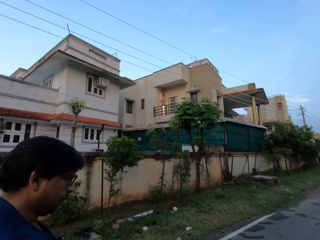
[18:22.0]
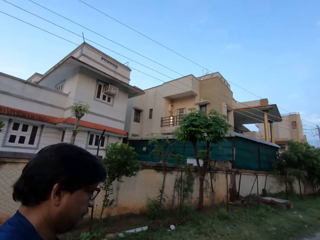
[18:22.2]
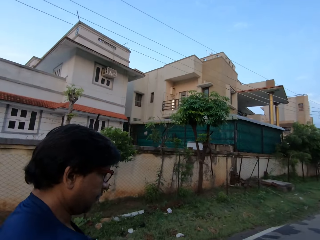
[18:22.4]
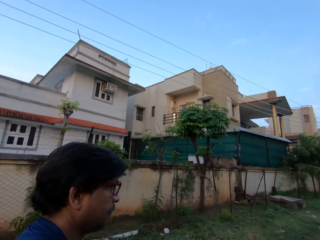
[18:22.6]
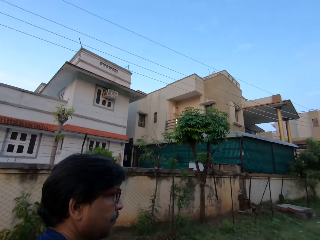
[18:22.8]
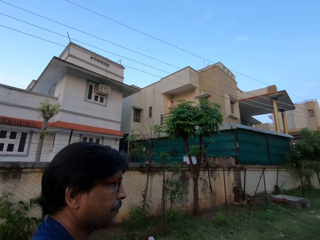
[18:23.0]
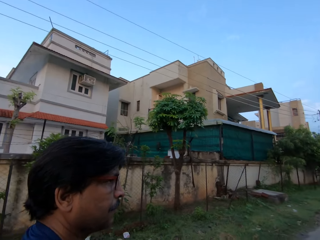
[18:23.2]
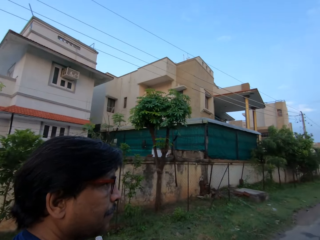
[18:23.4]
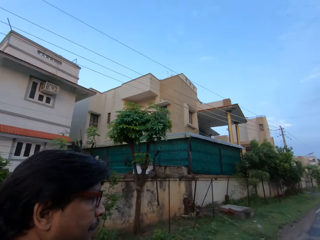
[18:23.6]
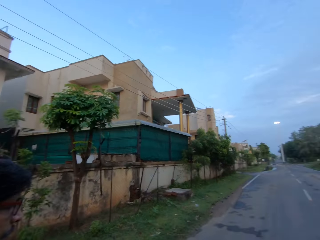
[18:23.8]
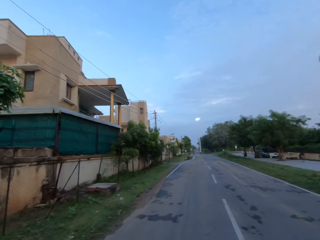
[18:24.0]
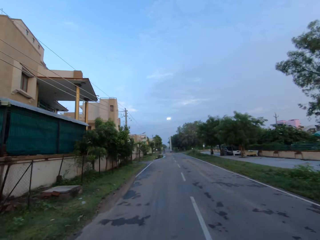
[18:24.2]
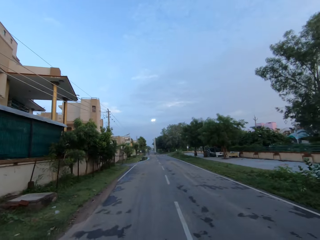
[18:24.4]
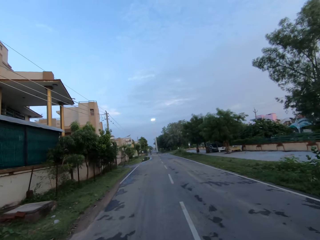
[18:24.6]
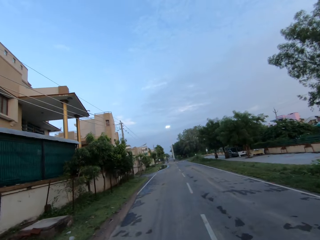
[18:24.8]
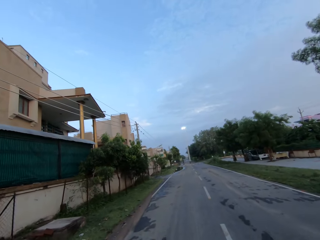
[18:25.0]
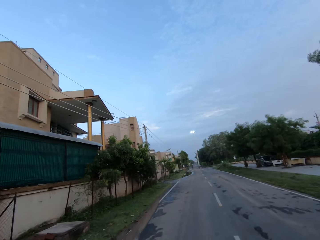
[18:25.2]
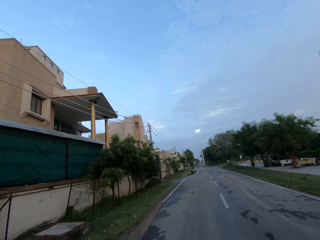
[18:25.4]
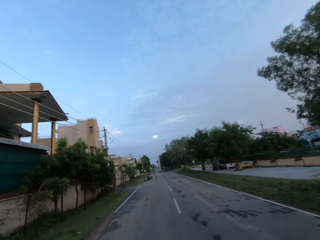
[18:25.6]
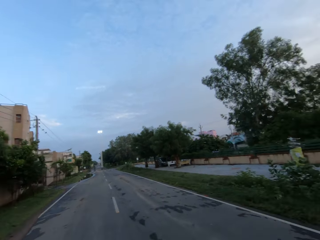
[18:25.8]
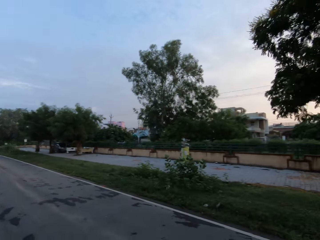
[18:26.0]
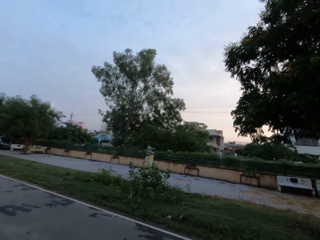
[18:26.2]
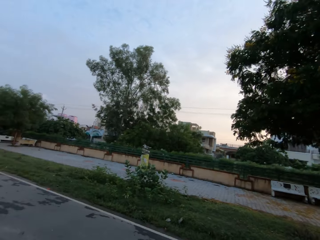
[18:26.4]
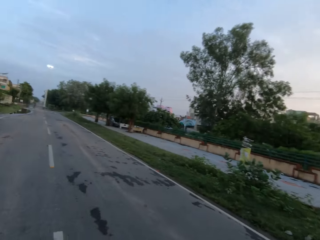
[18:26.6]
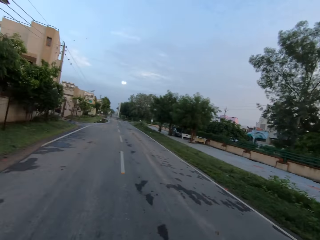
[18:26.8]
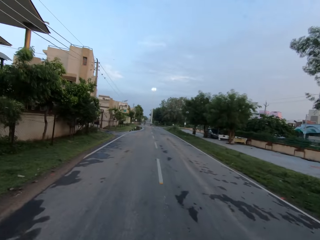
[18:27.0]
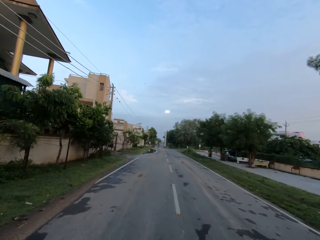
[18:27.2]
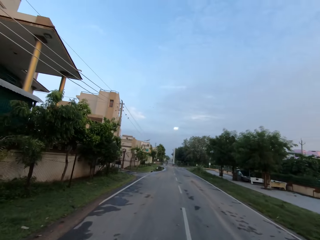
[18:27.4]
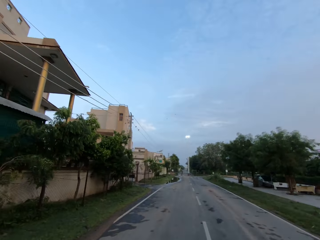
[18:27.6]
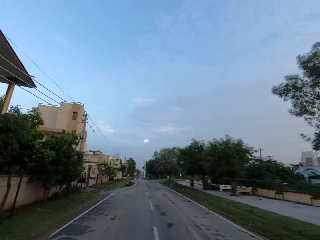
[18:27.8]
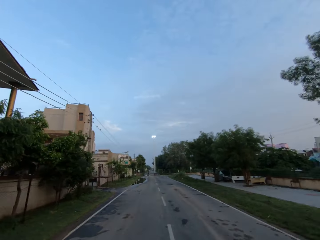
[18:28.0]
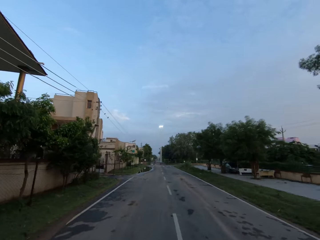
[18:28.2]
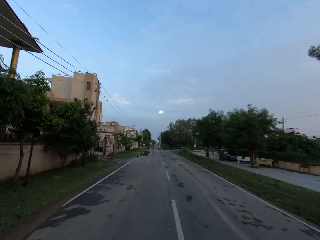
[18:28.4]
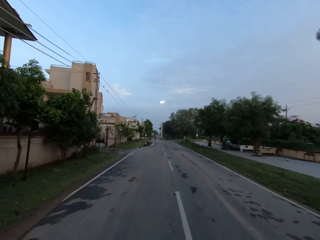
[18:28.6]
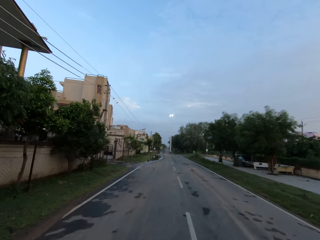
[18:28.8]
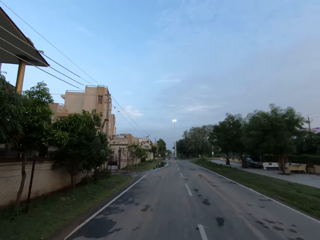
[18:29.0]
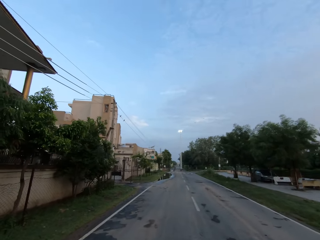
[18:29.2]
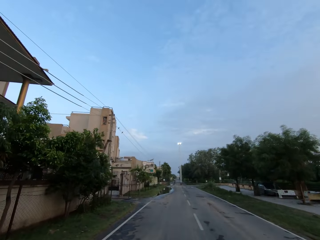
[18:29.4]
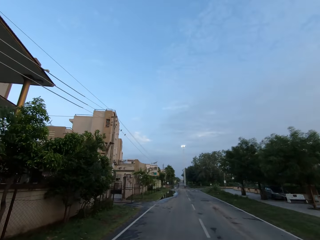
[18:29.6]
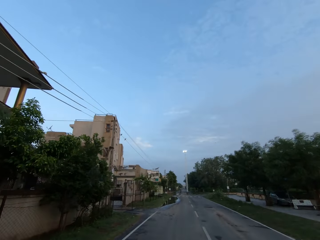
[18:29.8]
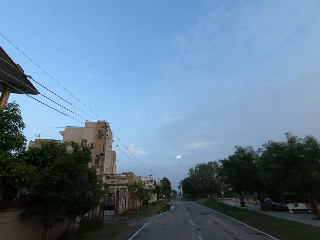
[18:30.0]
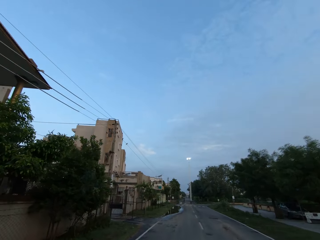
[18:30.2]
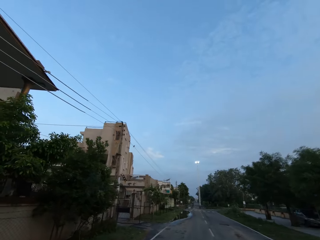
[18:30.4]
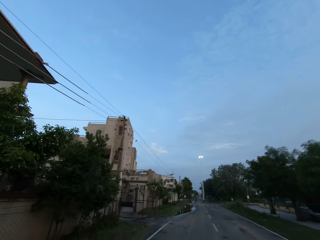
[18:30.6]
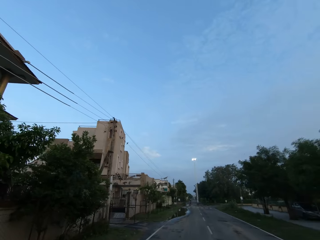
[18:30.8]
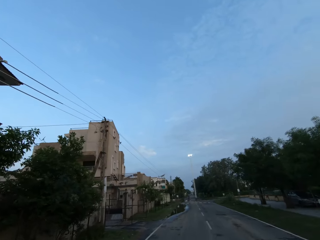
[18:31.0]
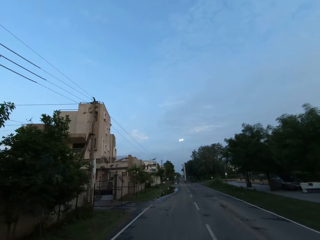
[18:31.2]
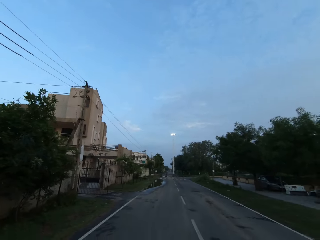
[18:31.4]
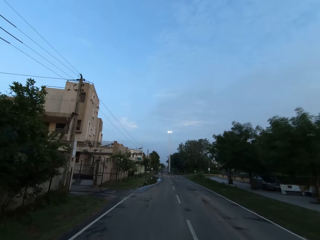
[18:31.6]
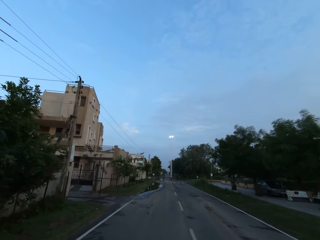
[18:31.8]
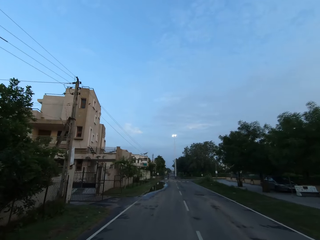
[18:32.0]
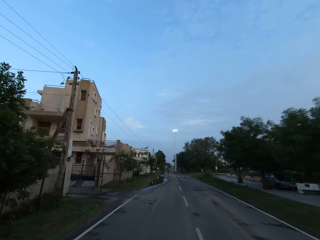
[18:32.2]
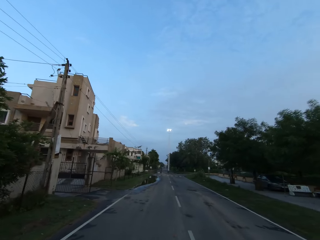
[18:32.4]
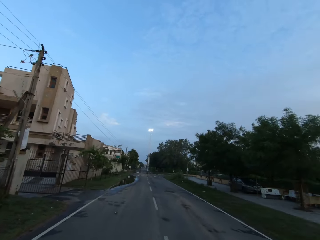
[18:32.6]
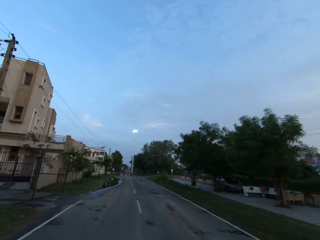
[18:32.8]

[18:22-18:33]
The camera wearer speaks to the man. They turn towards the man. They turn away from the man. The man speaks to the camera wearer. The camera wearer speaks to the man.

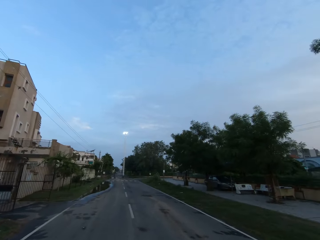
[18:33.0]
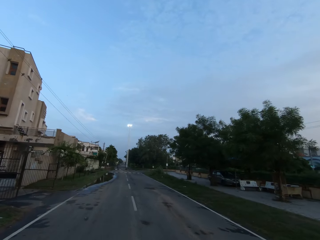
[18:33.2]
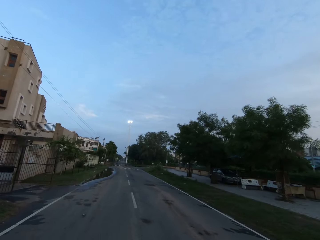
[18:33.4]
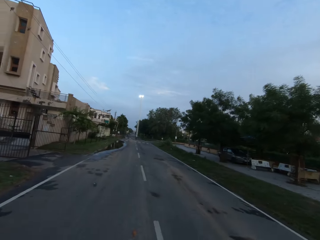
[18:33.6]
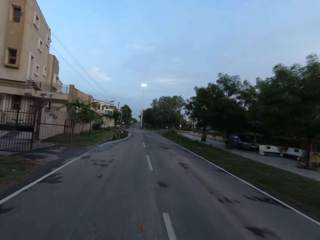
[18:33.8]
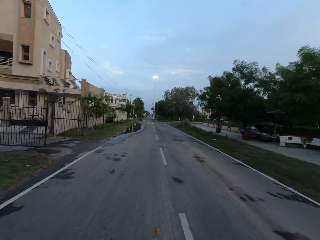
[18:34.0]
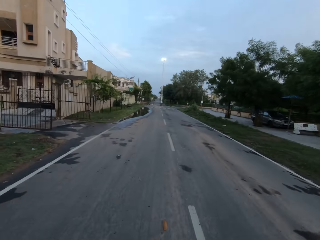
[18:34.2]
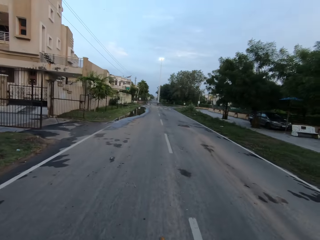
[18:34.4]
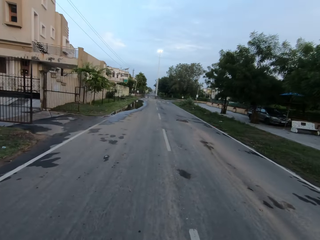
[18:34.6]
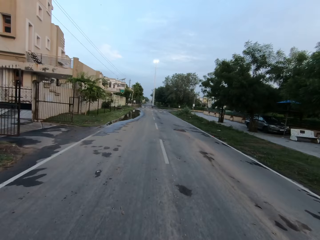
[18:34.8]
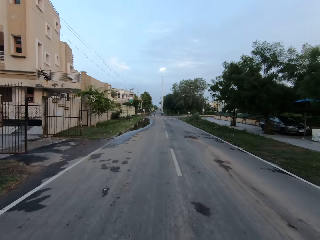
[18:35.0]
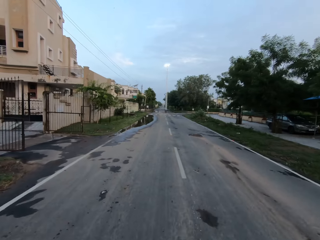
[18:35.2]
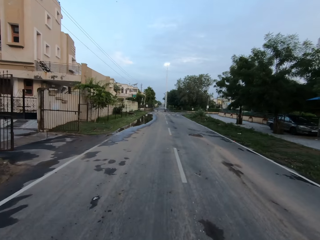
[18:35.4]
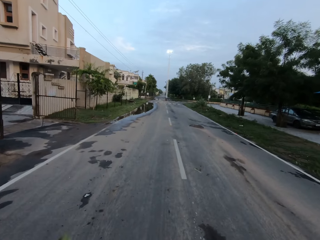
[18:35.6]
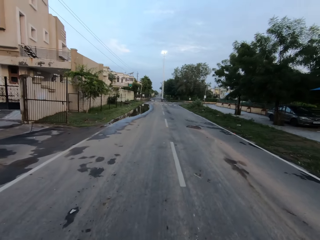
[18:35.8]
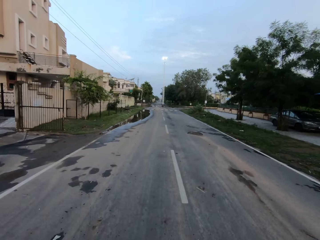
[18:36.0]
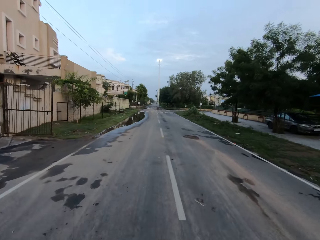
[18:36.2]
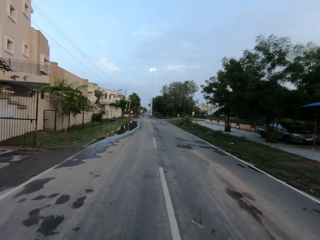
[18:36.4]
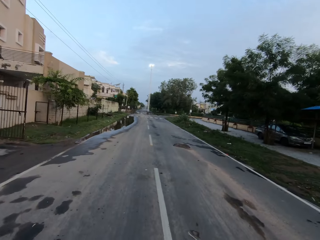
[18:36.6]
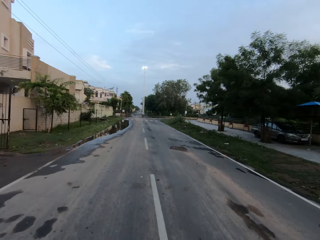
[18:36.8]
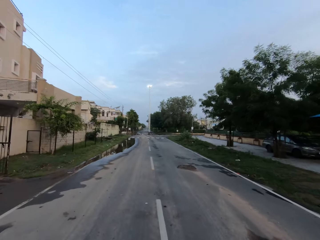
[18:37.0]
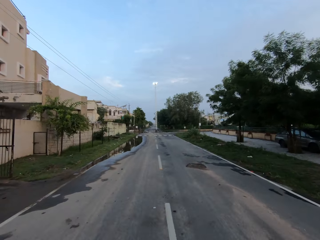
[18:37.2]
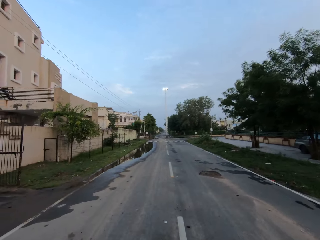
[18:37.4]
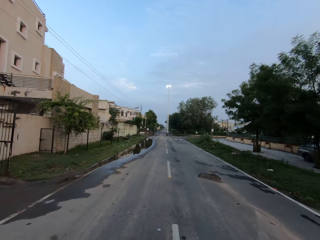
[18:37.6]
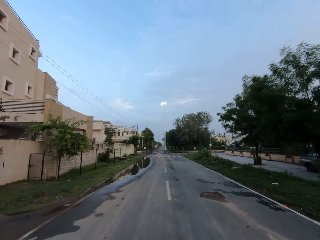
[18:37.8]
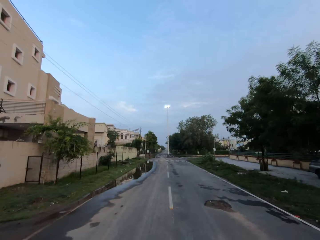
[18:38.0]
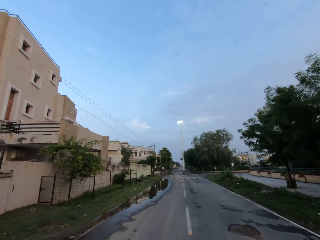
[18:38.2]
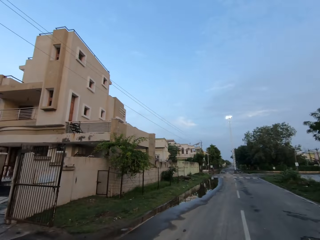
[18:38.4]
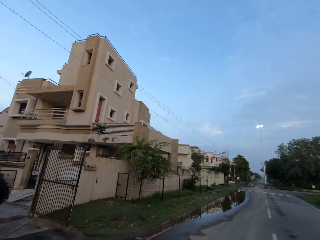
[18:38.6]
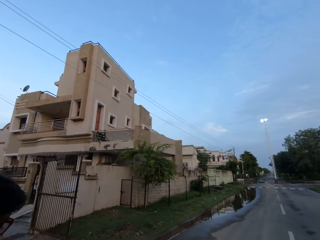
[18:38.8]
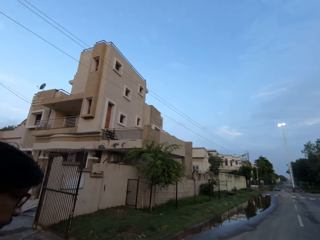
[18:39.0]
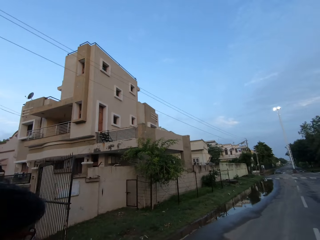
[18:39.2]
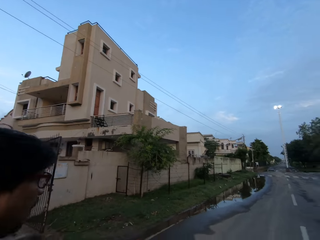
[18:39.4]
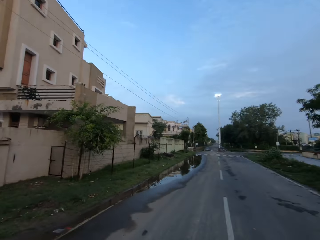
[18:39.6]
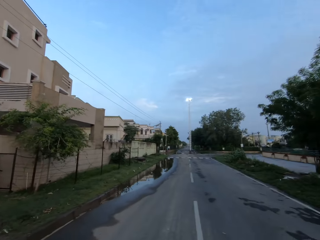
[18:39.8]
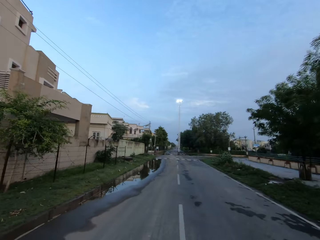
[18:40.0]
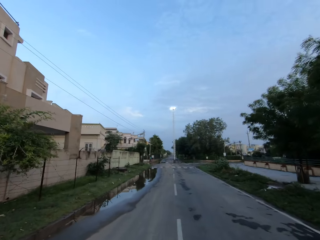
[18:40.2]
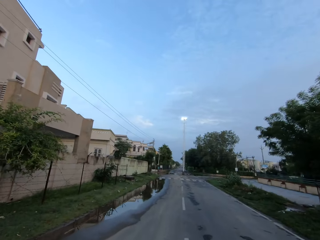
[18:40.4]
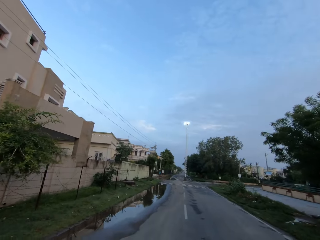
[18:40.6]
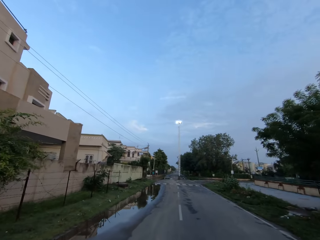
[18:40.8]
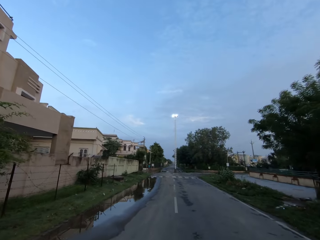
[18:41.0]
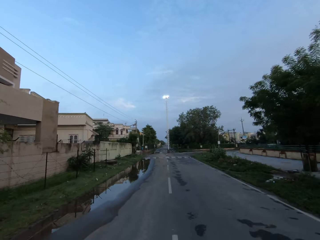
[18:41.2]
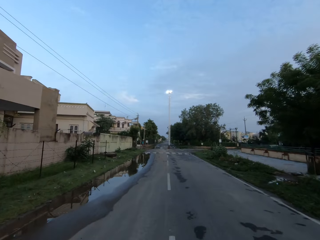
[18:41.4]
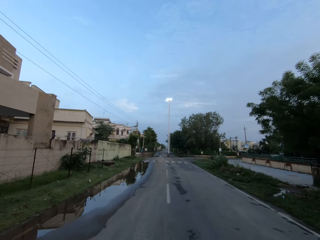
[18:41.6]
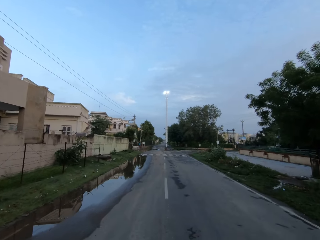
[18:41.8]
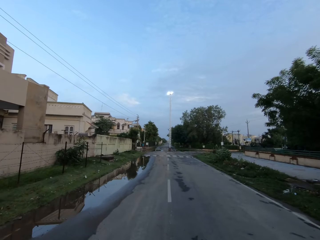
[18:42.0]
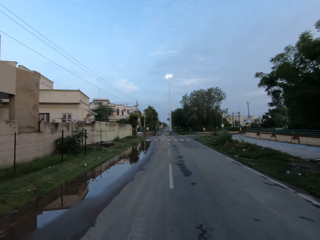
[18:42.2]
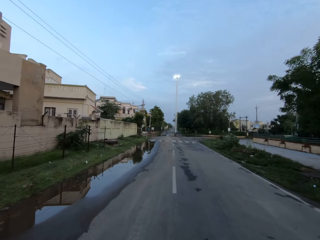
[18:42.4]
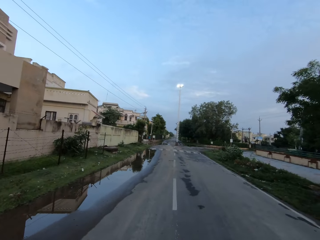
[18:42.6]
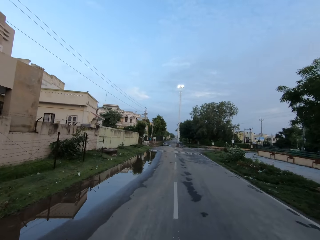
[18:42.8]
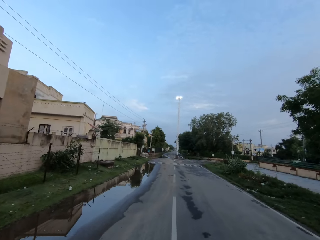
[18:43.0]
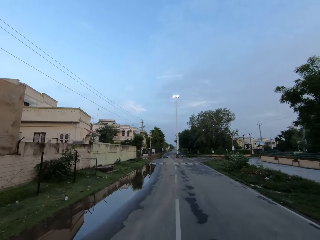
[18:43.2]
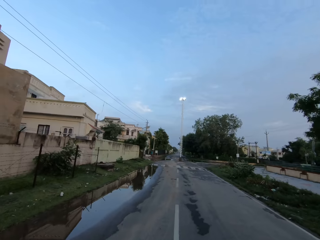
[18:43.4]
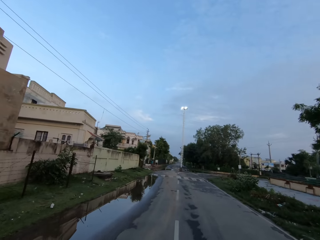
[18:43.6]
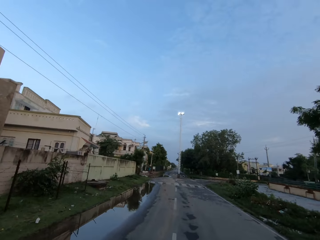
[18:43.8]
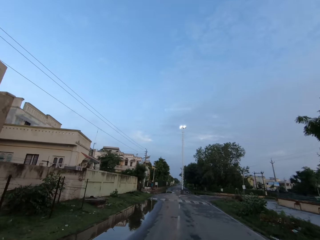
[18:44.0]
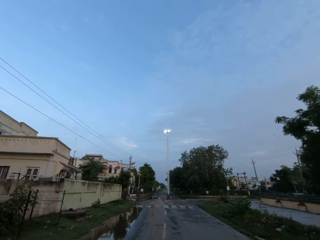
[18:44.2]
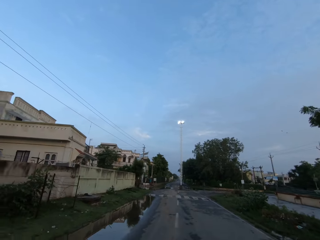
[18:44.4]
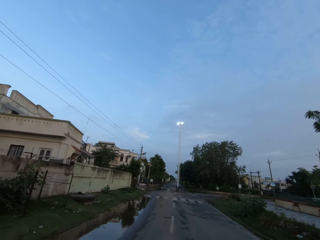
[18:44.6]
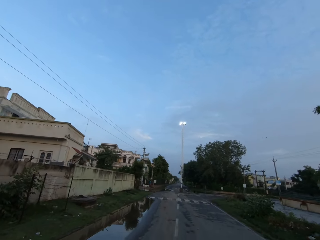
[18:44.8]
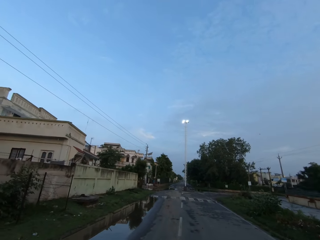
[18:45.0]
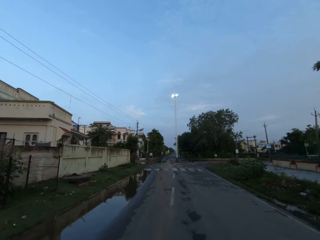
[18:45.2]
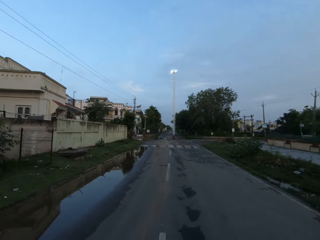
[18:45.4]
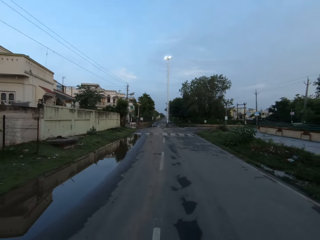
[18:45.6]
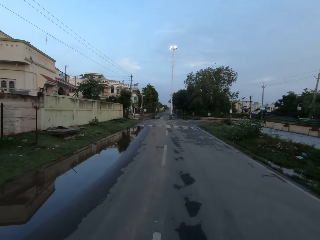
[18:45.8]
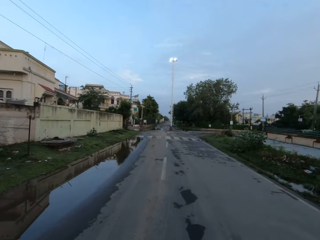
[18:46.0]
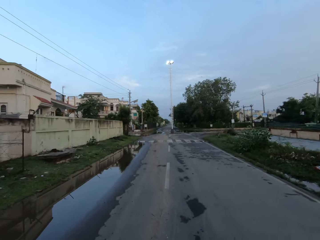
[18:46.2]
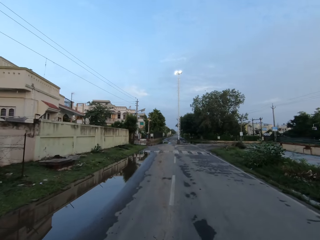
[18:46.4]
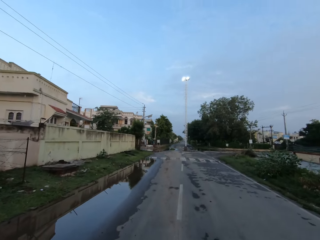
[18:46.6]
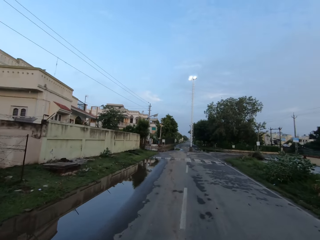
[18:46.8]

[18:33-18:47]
The man speaks to the camera wearer. The camera wearer speaks to the man. They turn towards the man. They turn away from the man. They speak to the man.
